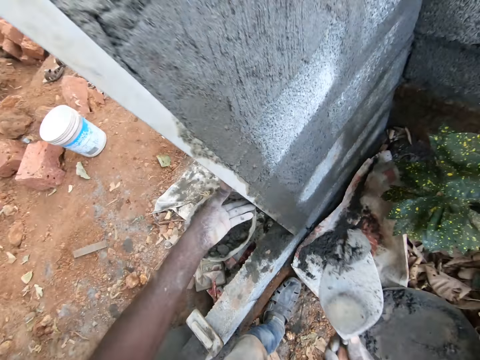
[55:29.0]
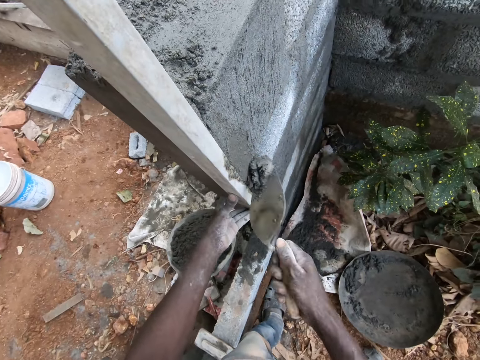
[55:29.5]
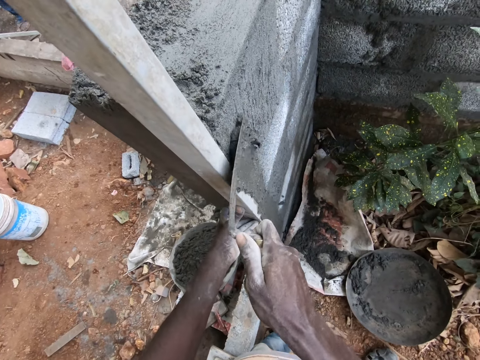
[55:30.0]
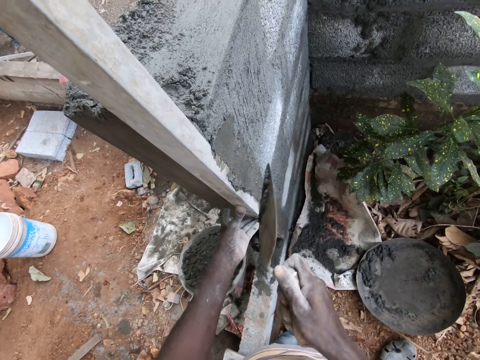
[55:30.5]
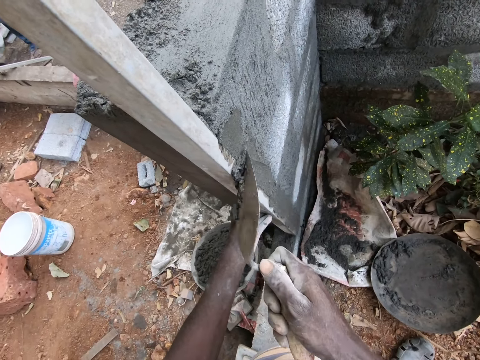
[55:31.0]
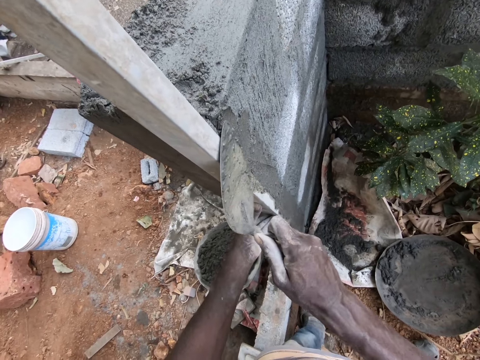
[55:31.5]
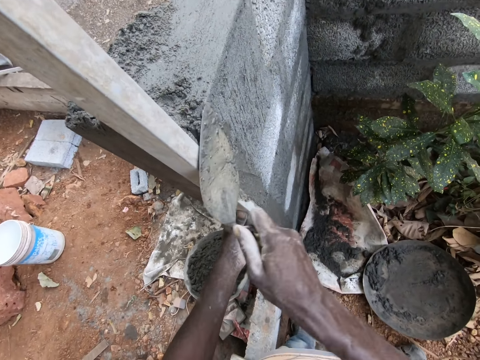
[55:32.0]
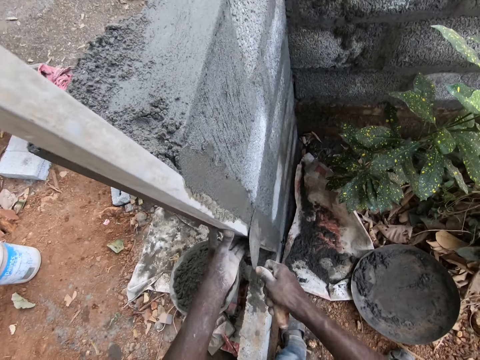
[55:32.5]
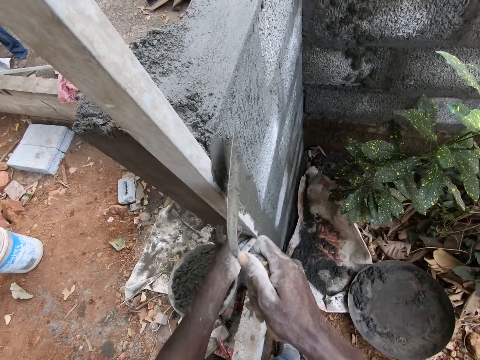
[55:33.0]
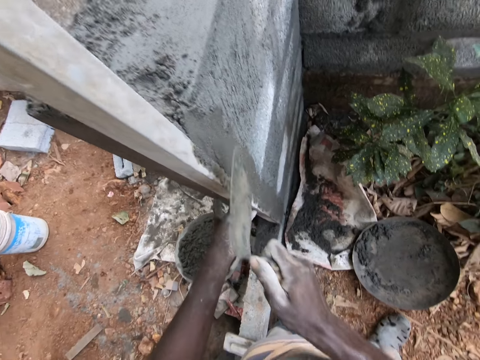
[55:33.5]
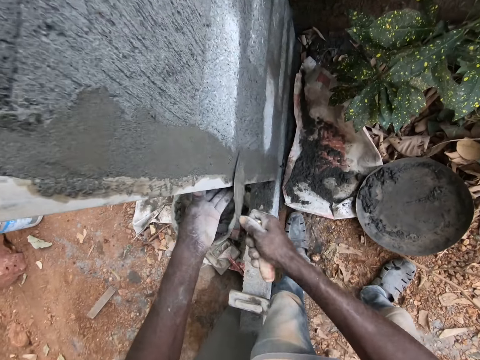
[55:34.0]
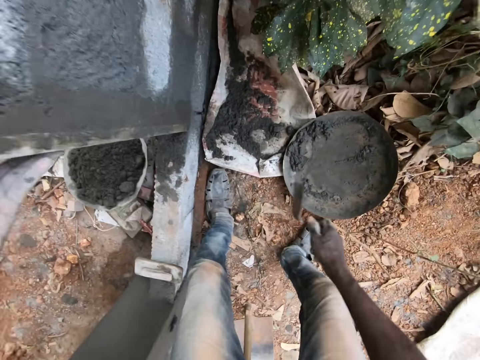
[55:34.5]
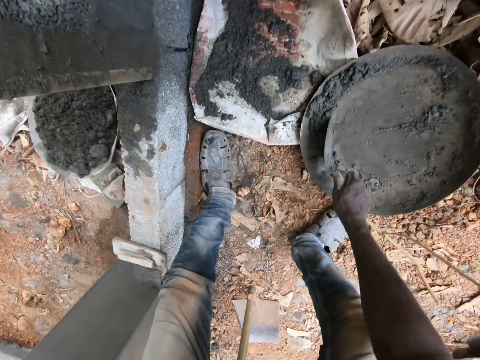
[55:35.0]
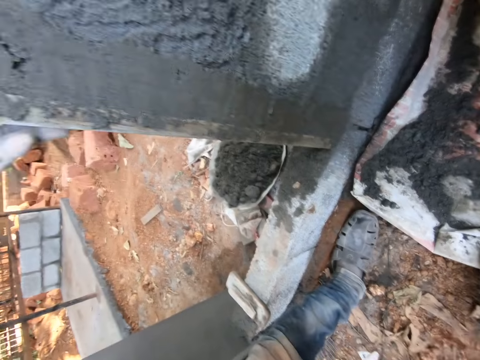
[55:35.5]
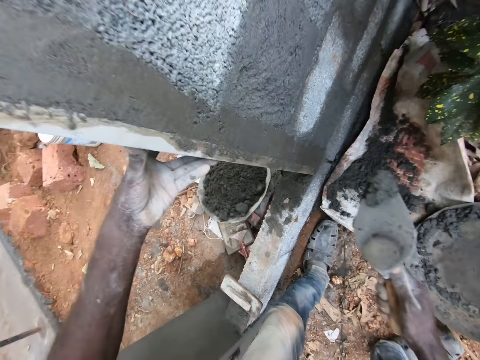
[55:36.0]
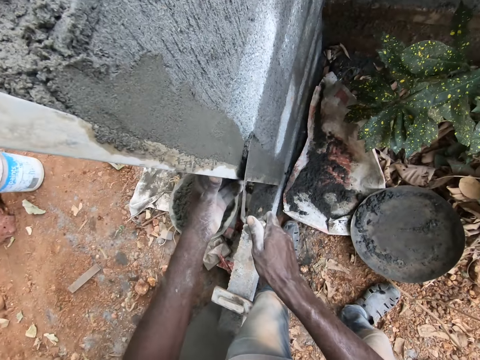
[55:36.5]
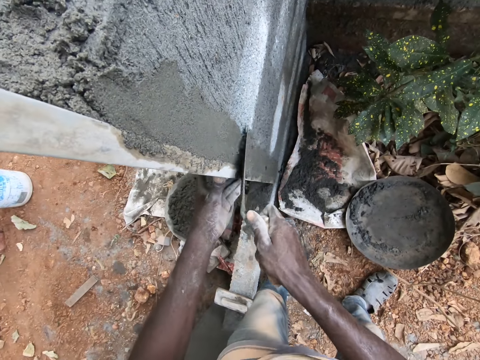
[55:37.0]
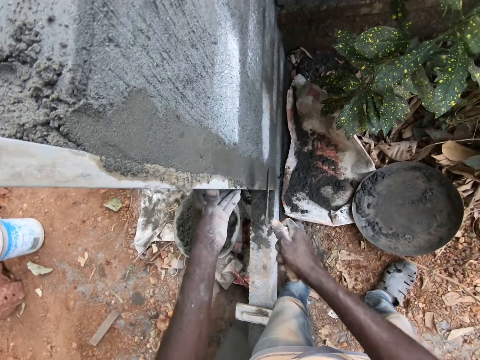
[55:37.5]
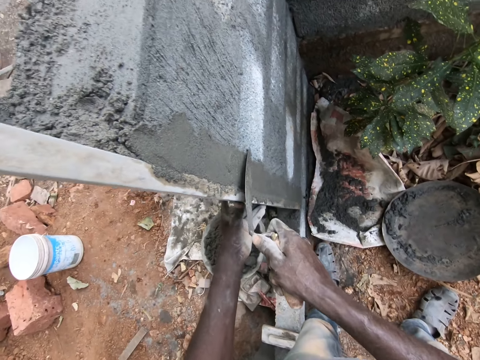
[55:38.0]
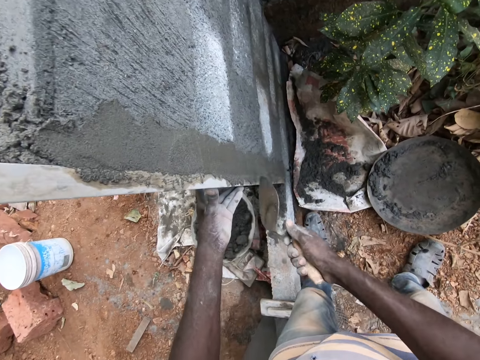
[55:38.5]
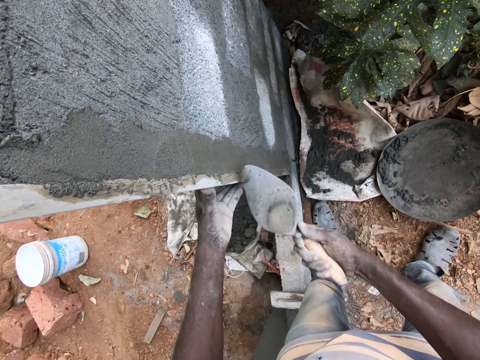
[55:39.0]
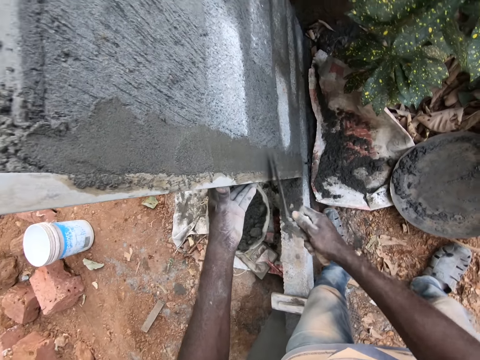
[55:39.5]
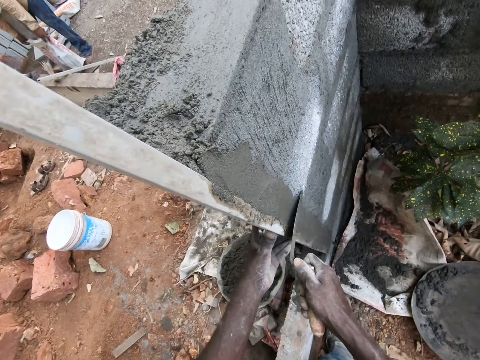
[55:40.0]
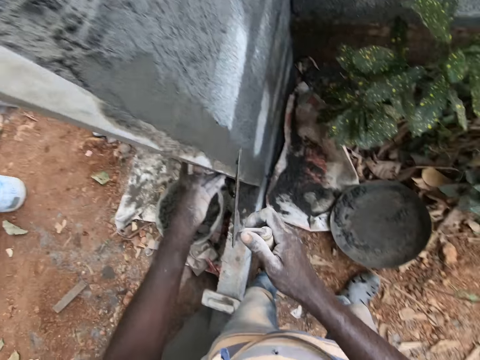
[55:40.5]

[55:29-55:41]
The camera wearer plasters mortar on the wall with the hand trowel in his right hand. He scoops mortar from the head pan with the hand trowel in his right hand. He plasters mortar on the wall with the hand trowel in his right hand.

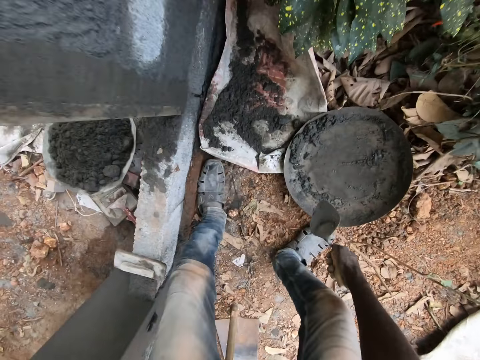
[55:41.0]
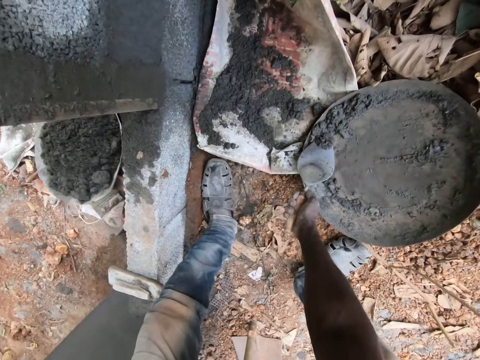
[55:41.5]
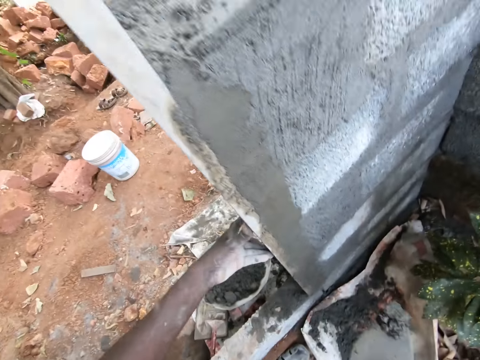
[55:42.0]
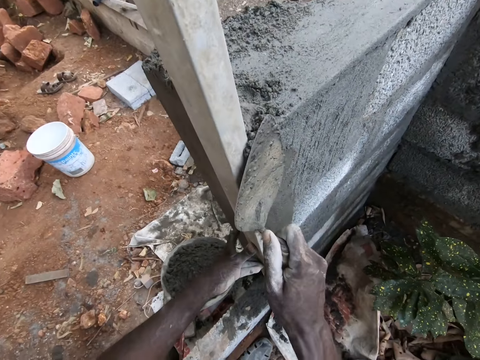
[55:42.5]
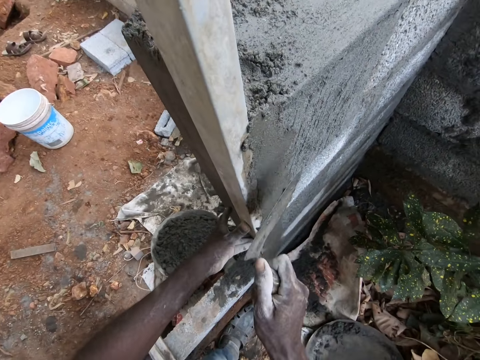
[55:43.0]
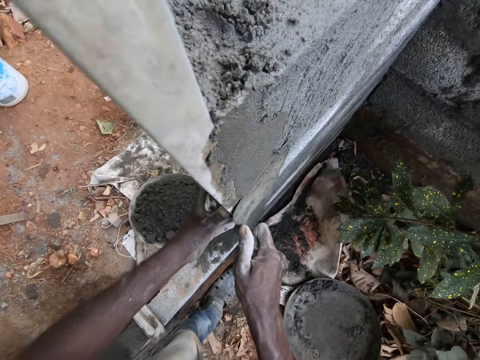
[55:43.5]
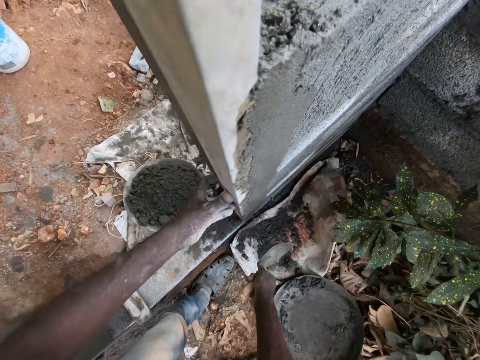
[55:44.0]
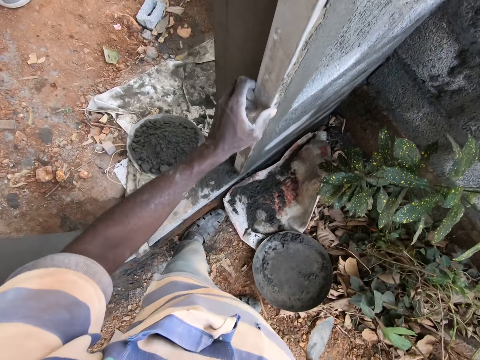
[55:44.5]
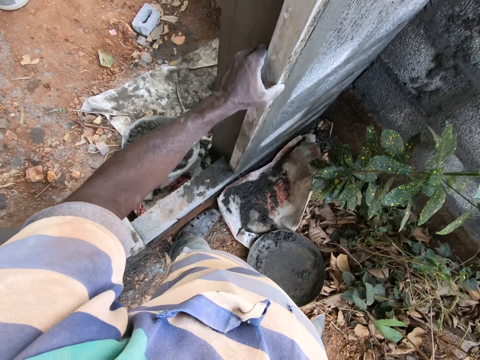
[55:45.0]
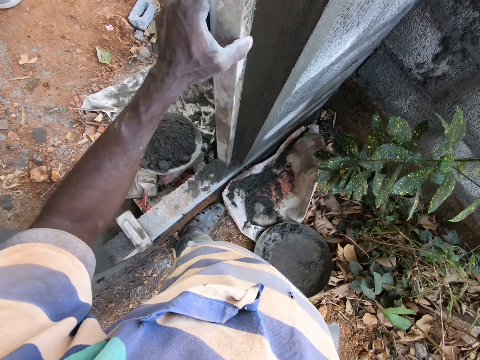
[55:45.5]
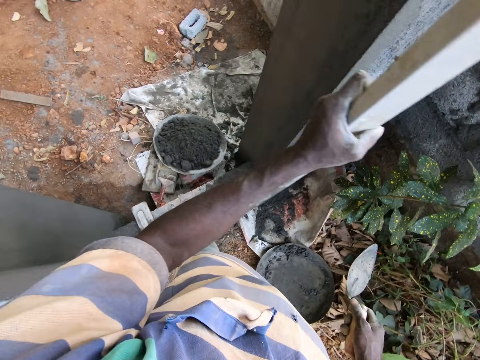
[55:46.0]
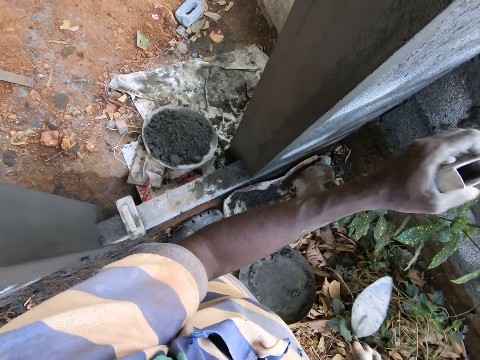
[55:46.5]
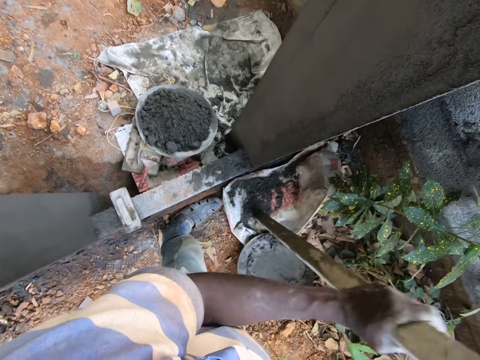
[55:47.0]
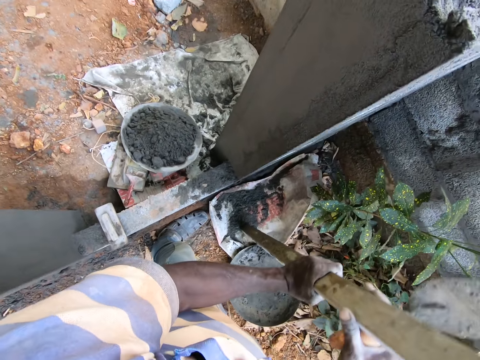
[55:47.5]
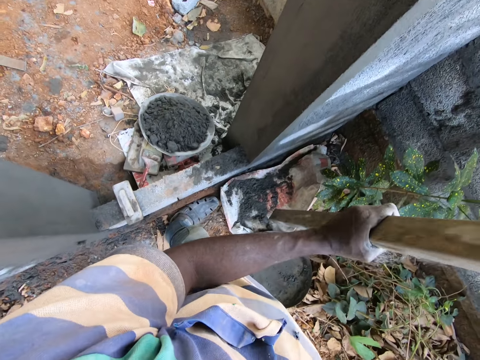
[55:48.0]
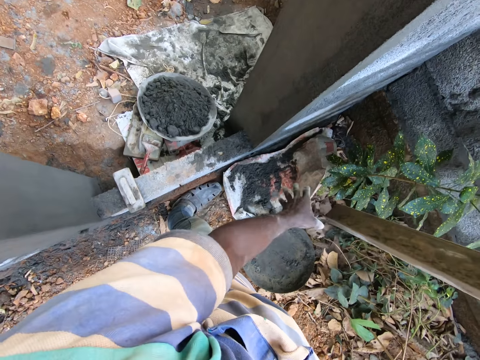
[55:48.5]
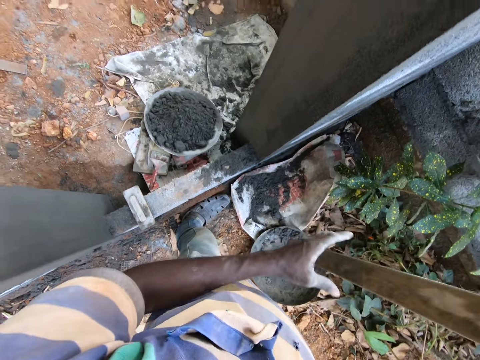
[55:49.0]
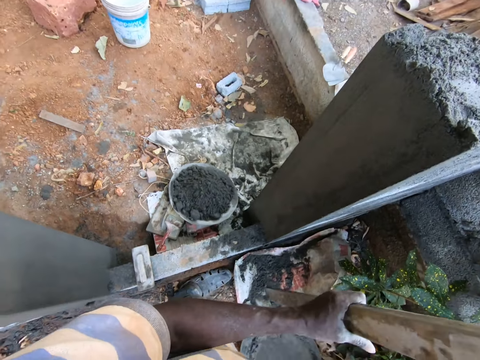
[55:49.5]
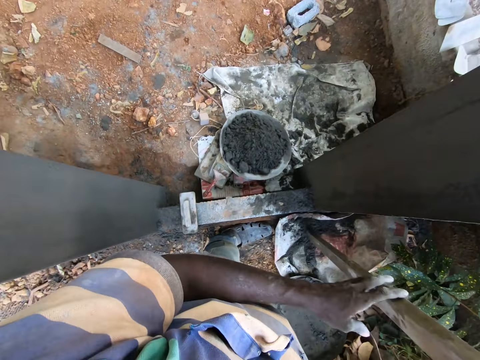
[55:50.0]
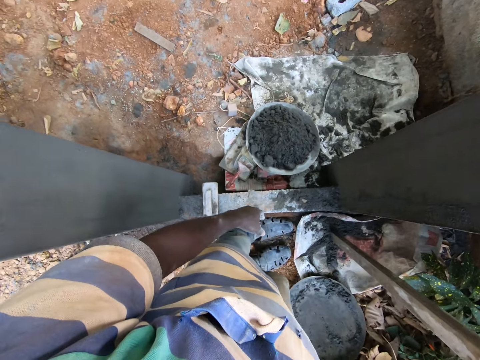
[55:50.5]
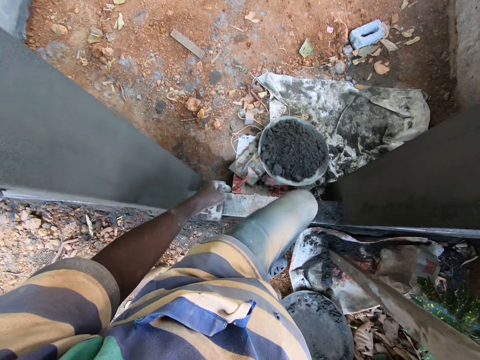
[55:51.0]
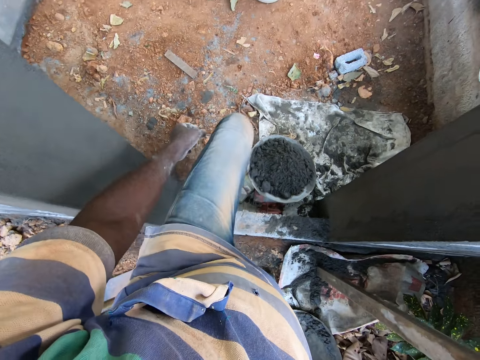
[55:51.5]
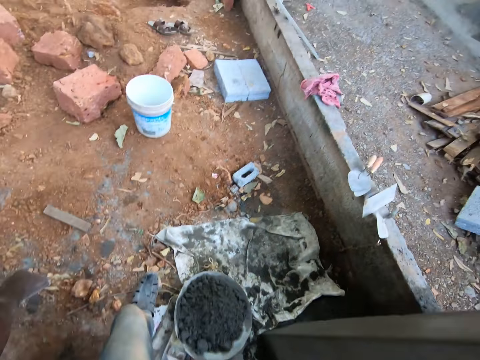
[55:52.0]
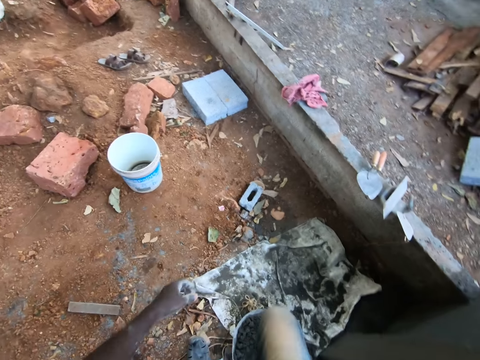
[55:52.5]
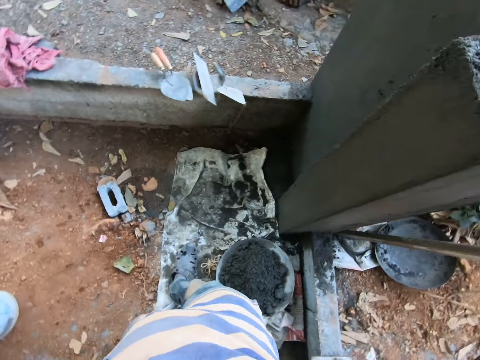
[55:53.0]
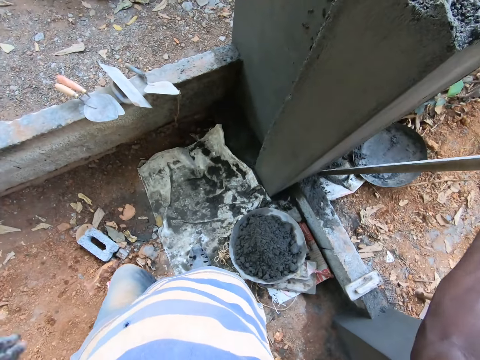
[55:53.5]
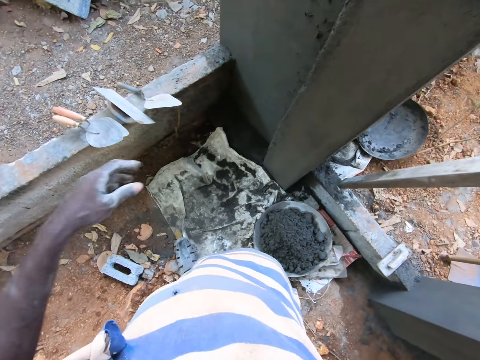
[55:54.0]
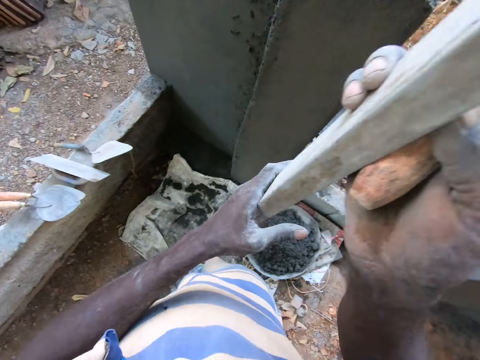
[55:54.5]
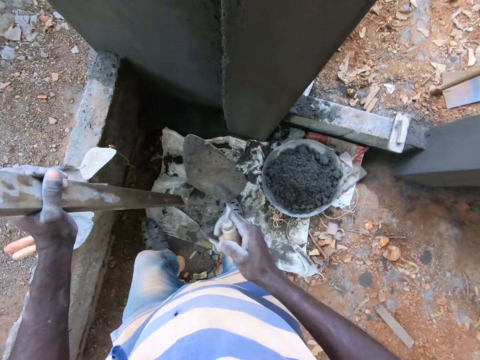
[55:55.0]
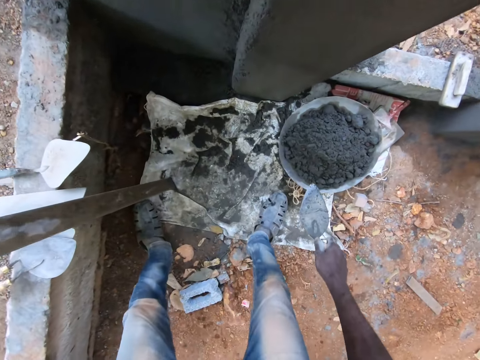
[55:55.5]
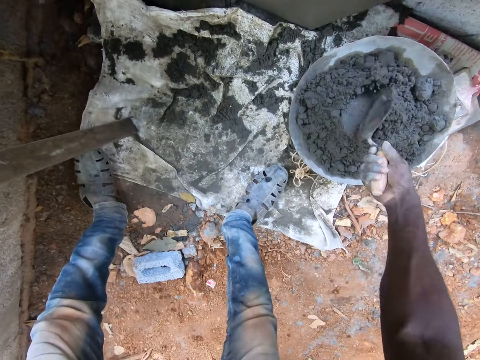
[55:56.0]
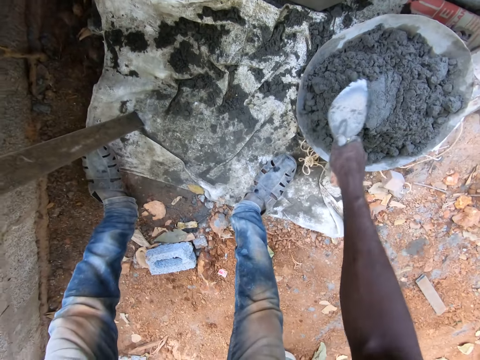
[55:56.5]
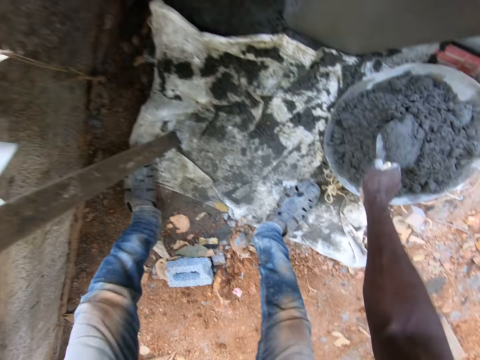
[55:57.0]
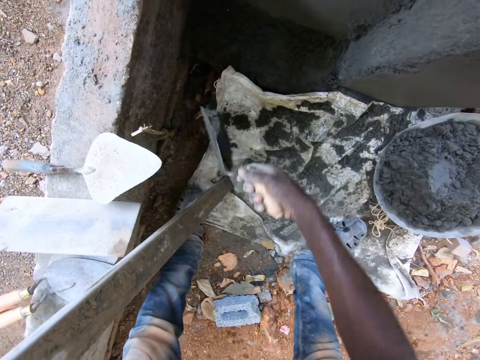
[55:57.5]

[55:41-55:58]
The camera wearer scoops mortar from the head pan with the hand trowel in his right hand. He plasters mortar on the wall with the hand trowel in his right hand. He removes the iron rod or timber from the wall with his left hand. He wipes the iron rod with his left hand. He passes the iron rod from his left hand to his right hand. He walks around the compound. He converses with a man. He passes the iron rod with his left hand to the other side of the wall. He scoops mortar from the head pan with the hand trowel in his right hand.
